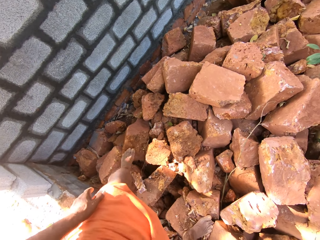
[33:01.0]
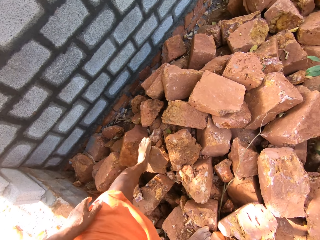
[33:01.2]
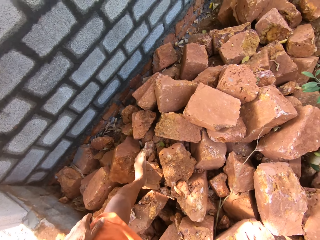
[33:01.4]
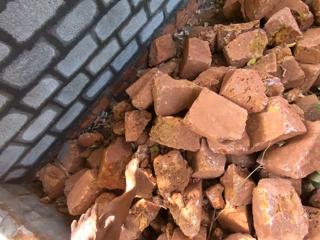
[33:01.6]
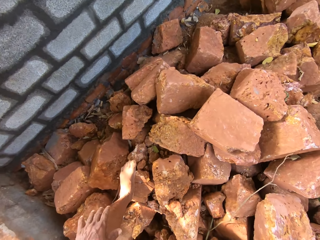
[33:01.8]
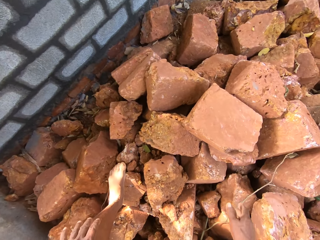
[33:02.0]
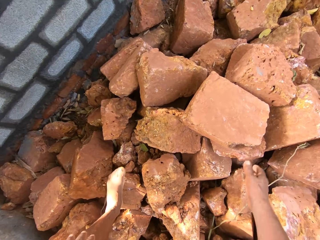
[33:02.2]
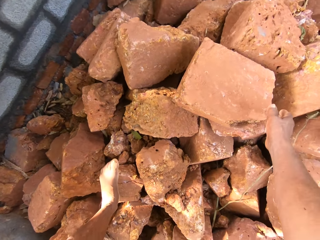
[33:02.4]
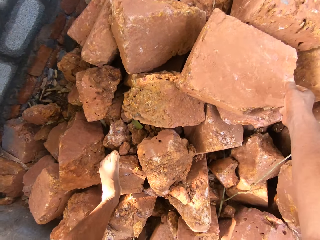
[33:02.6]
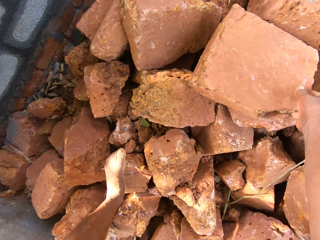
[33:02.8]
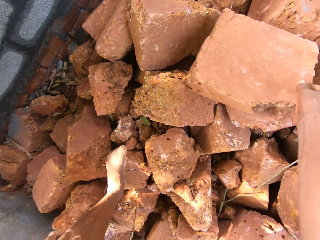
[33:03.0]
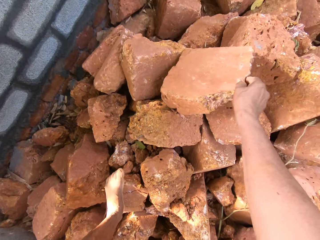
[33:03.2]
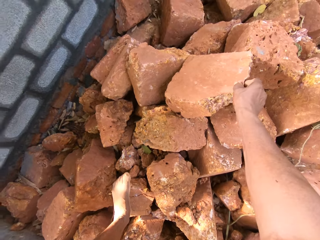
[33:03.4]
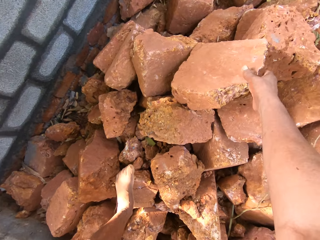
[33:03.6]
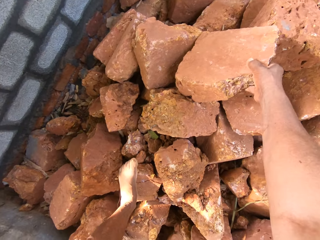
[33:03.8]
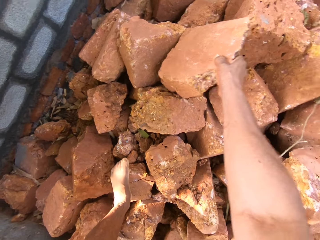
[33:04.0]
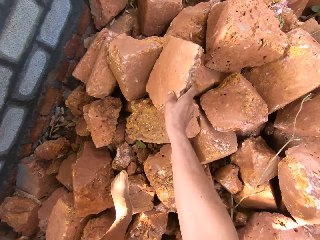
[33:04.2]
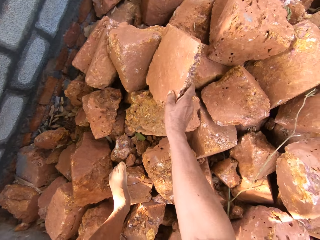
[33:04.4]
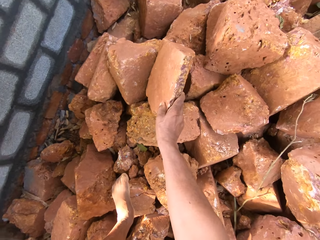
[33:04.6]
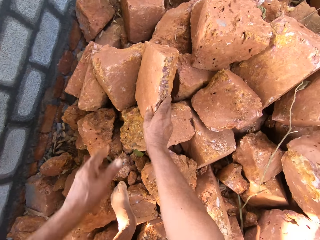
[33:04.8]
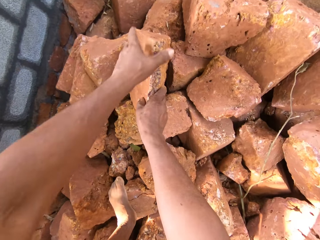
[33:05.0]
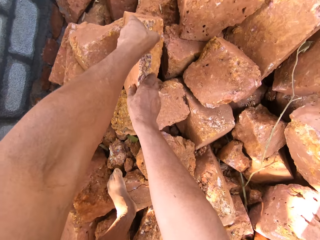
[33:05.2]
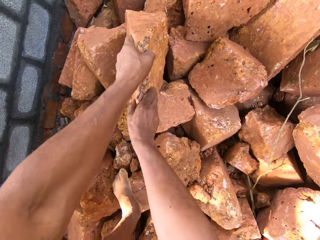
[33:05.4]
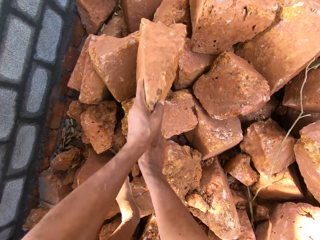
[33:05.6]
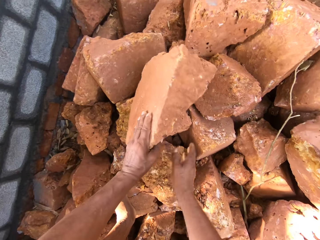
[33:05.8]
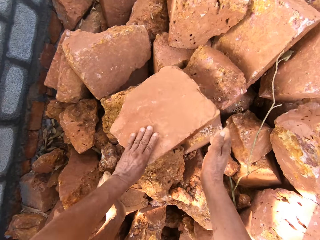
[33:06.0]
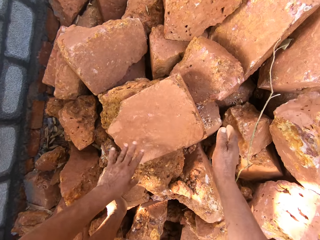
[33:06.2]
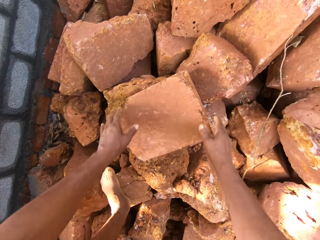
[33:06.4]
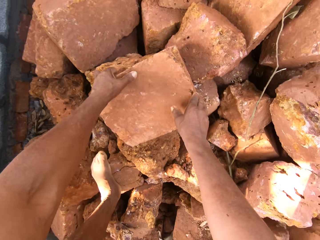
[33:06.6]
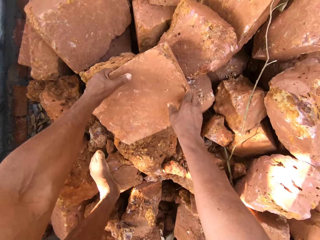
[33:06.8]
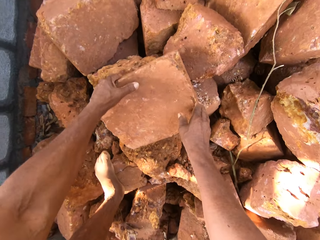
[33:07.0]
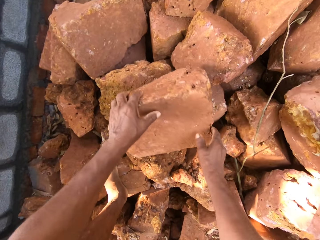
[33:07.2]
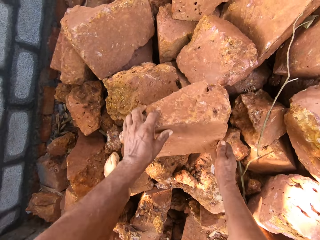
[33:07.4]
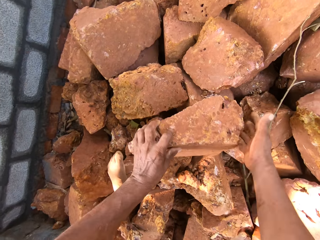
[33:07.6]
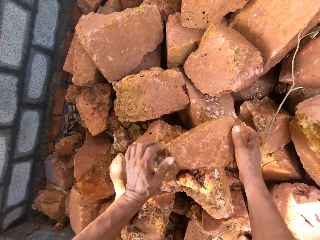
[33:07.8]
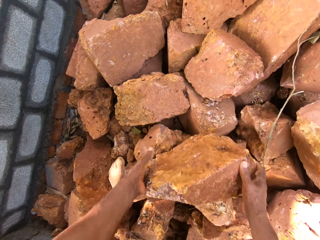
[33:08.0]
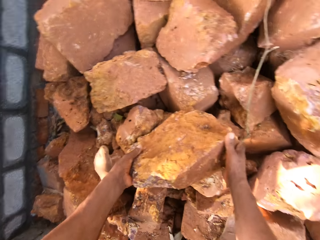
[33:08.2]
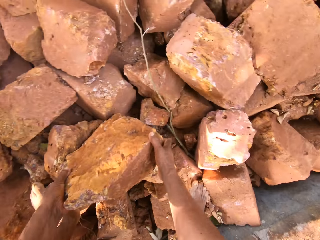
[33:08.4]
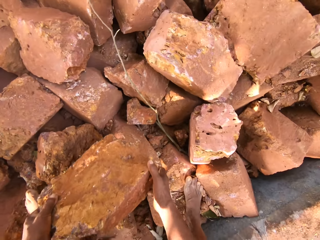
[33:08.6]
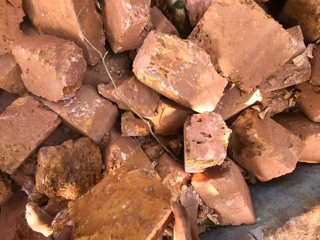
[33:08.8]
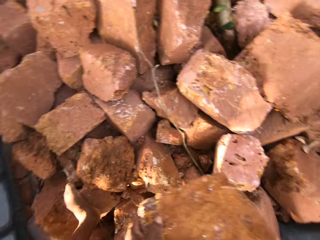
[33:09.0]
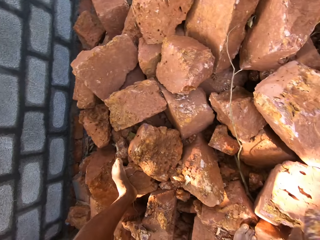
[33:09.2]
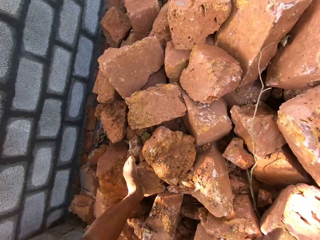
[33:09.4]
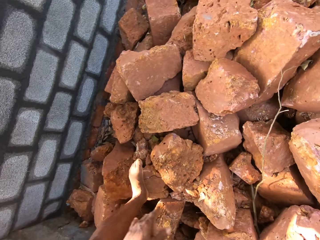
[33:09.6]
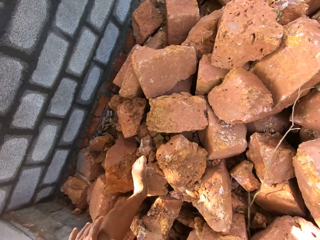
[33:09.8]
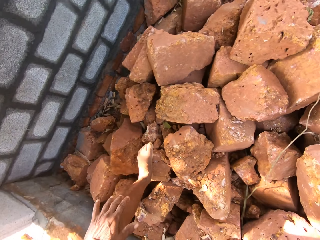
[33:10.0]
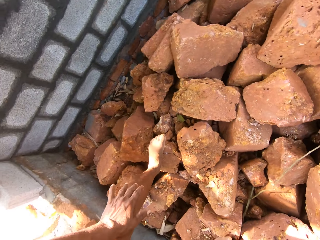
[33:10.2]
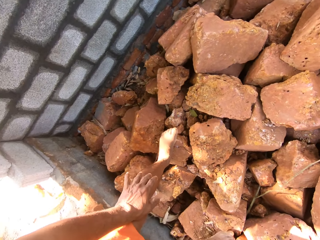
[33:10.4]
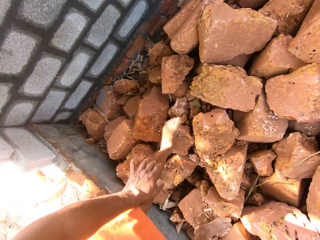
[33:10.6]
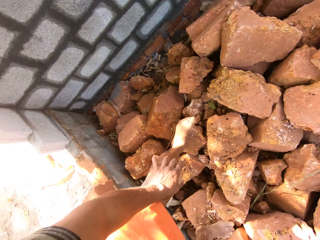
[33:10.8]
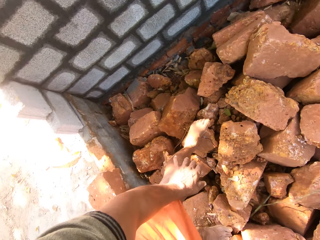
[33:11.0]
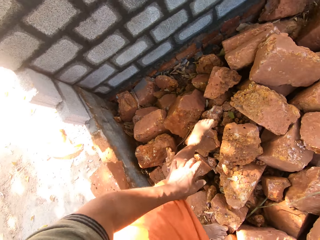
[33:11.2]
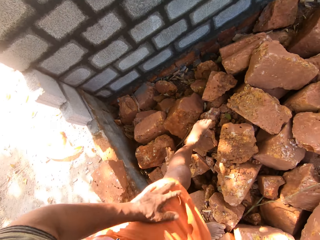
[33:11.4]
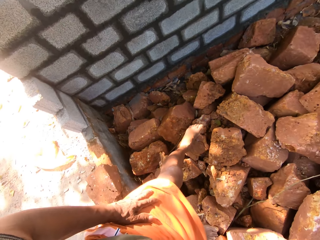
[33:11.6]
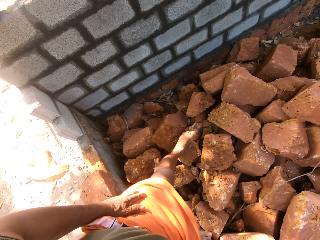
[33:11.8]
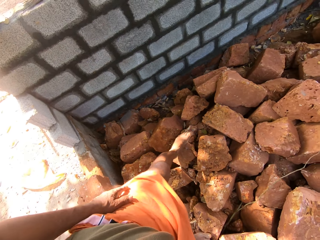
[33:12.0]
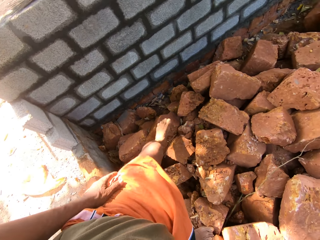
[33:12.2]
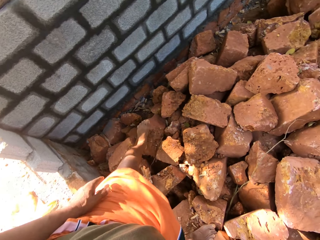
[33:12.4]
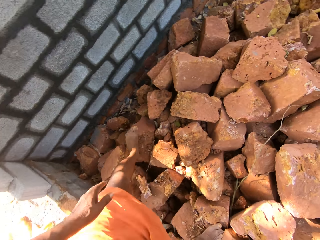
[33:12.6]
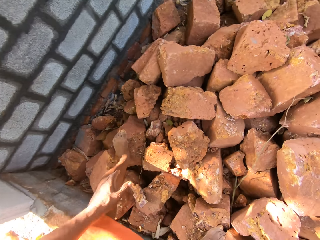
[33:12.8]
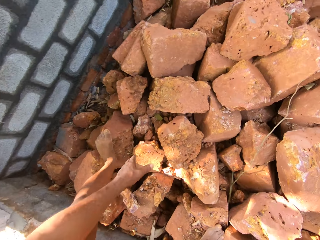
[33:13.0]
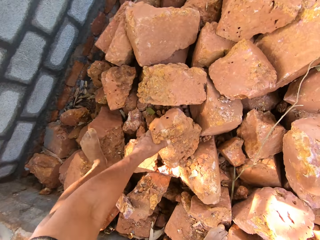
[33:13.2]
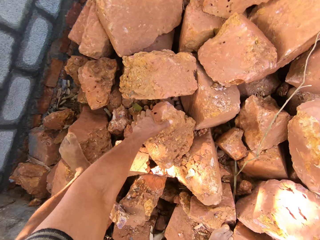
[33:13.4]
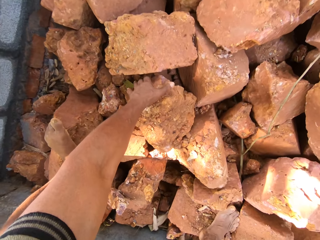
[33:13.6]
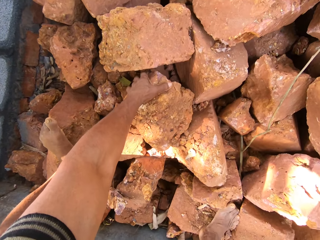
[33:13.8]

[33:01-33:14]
The camera wearer lifts a mud brick with both hands. They turn the block. They toss the mud brick on the side of the rubble.

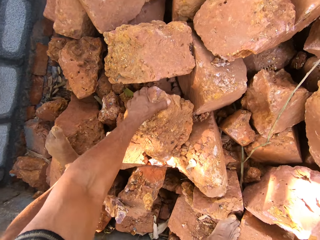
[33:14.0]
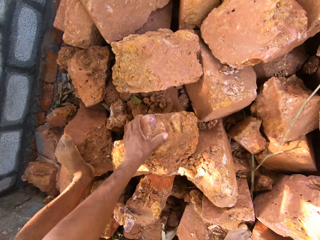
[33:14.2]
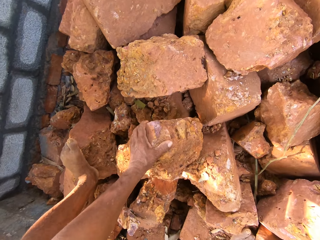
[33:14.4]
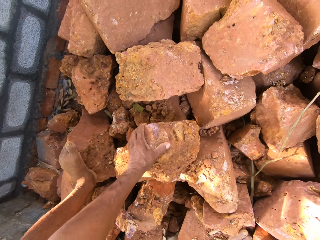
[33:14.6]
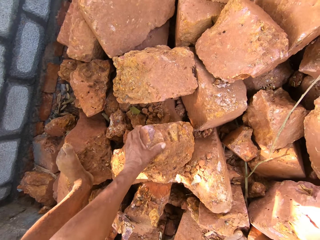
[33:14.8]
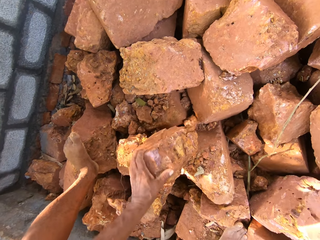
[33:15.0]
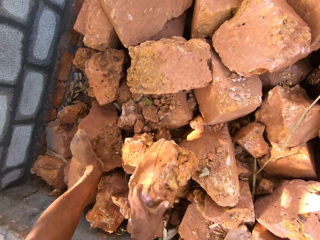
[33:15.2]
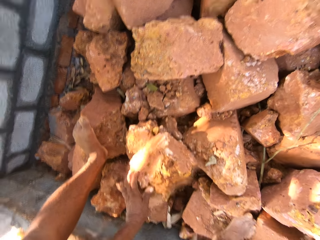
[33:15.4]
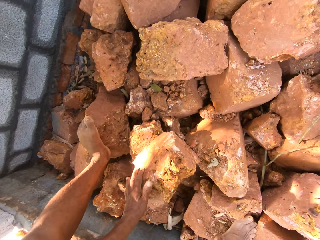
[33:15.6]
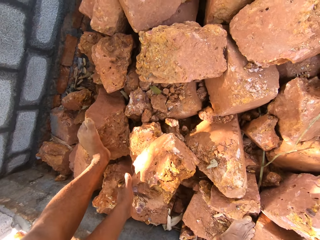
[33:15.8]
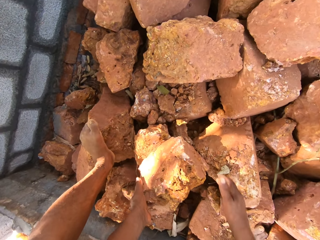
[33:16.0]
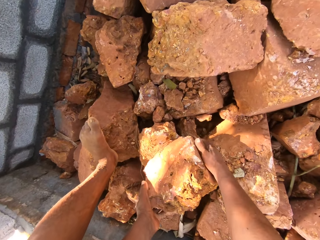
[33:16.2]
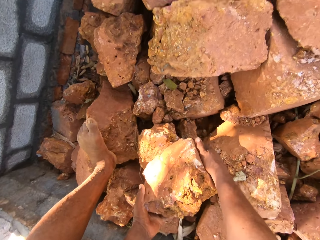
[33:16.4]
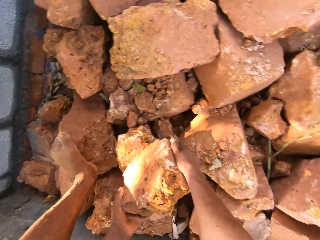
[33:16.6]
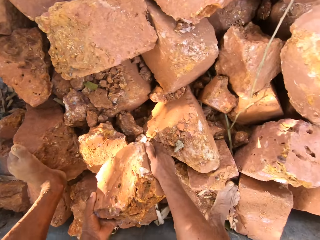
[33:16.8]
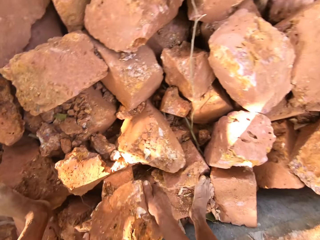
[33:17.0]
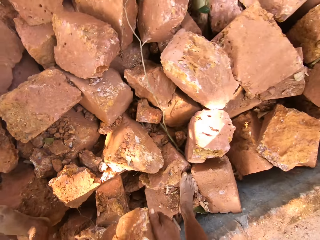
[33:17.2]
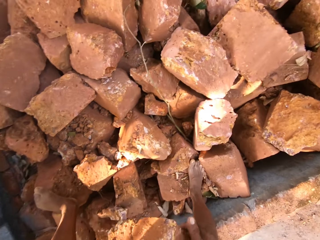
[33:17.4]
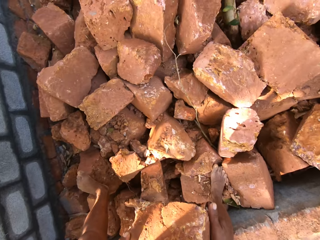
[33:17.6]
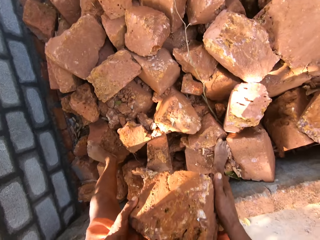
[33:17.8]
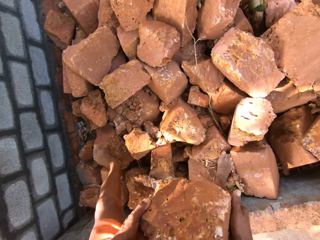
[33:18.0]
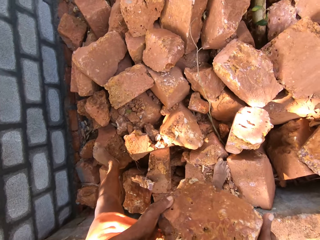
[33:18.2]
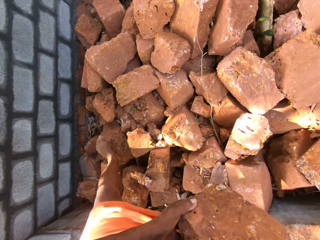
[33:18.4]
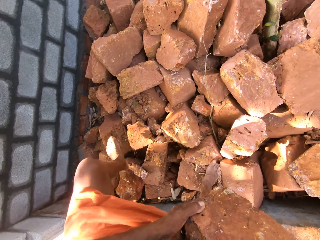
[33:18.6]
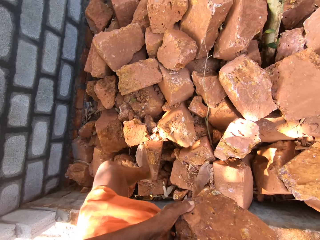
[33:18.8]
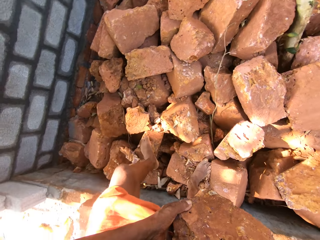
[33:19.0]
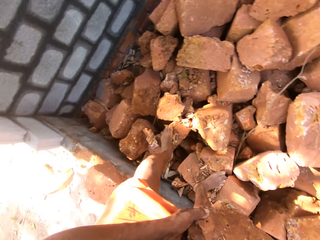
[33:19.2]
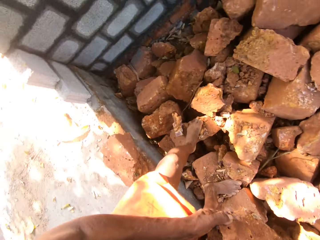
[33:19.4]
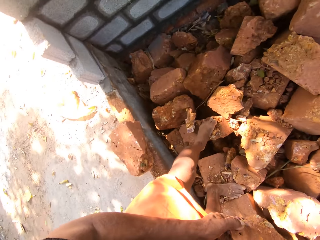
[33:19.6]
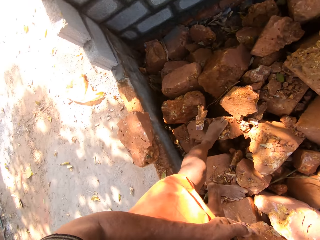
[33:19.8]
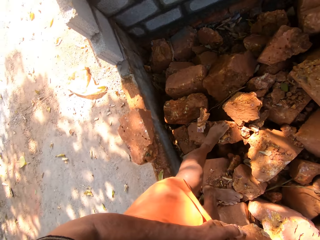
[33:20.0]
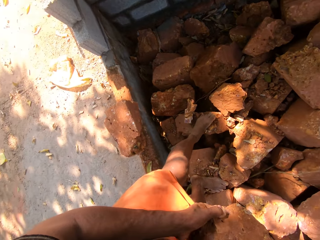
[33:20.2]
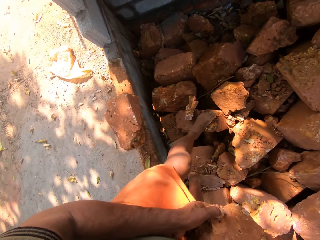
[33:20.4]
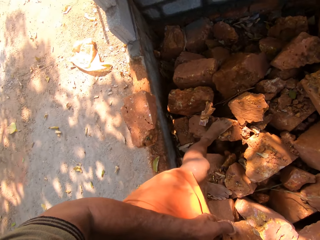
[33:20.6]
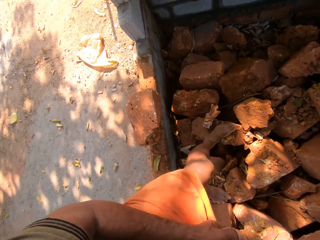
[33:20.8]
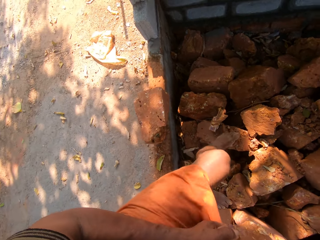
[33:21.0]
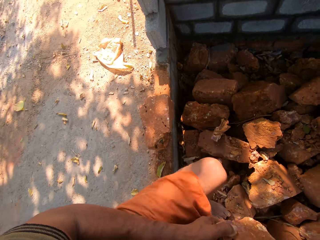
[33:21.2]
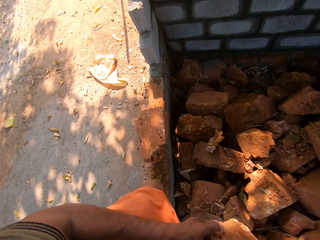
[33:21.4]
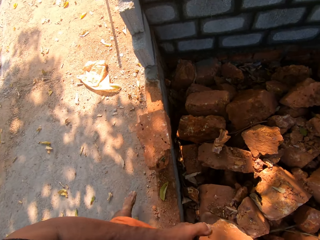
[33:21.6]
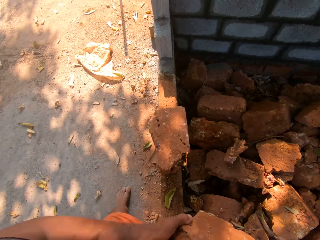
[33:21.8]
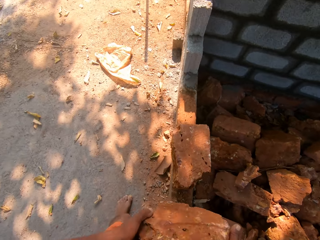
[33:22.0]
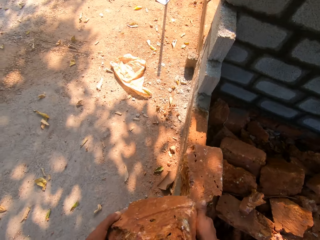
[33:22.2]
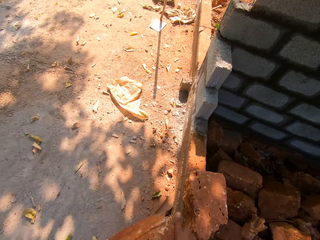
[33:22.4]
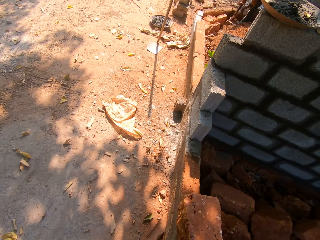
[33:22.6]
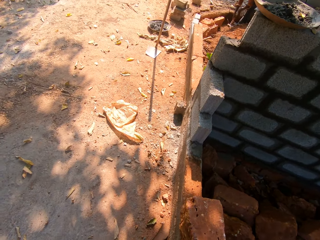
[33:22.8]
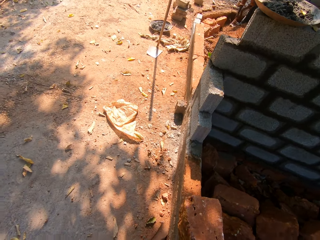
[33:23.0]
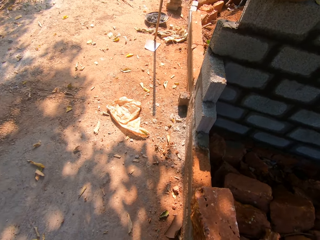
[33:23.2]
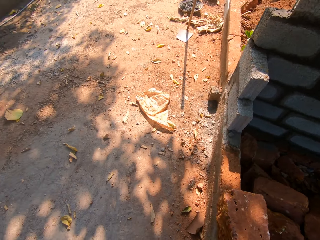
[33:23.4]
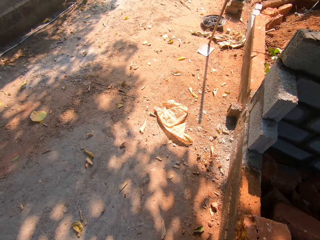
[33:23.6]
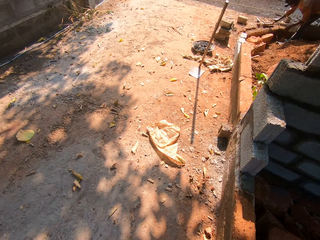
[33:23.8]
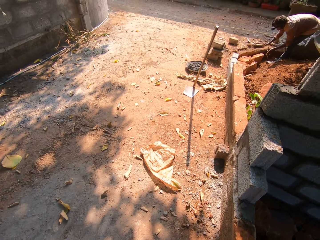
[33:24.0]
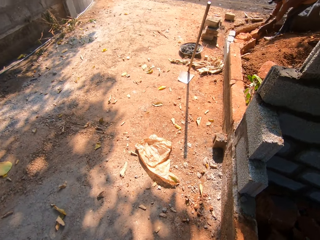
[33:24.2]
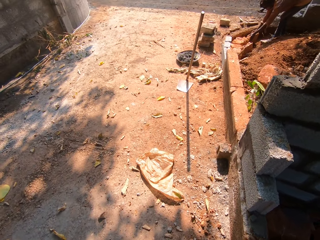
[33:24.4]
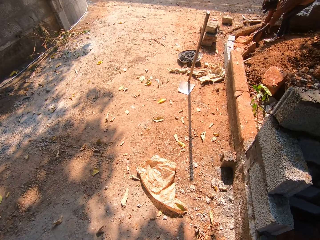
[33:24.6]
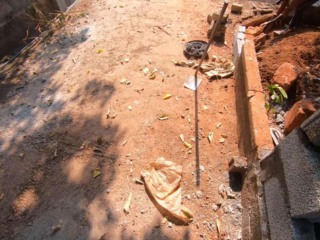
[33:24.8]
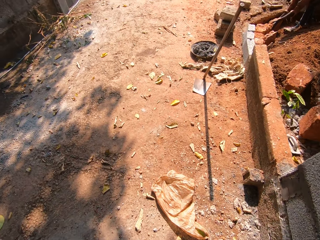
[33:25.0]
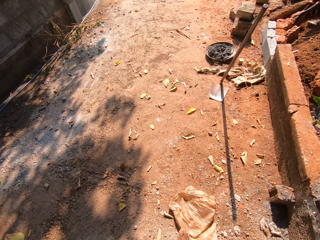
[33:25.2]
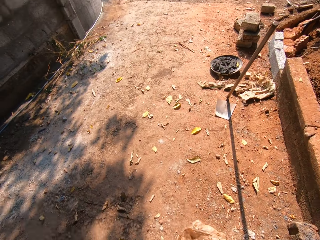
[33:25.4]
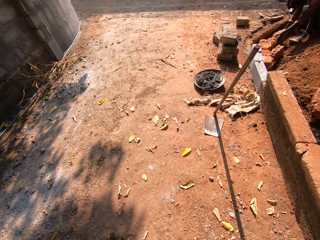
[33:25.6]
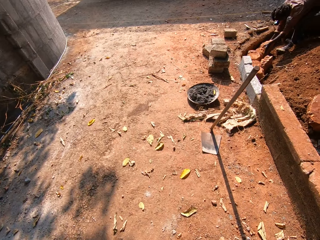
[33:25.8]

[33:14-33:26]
The camera wearer carries the block. They lift a mud brick from the rubble with both hands.
